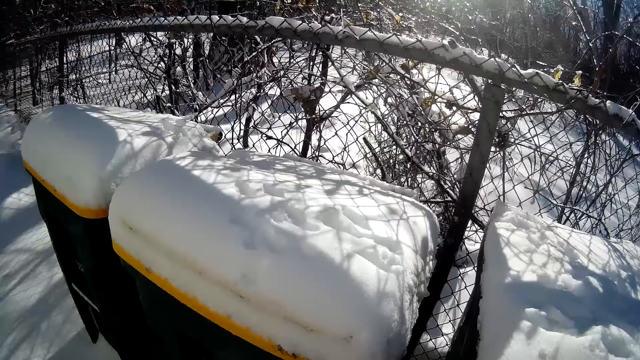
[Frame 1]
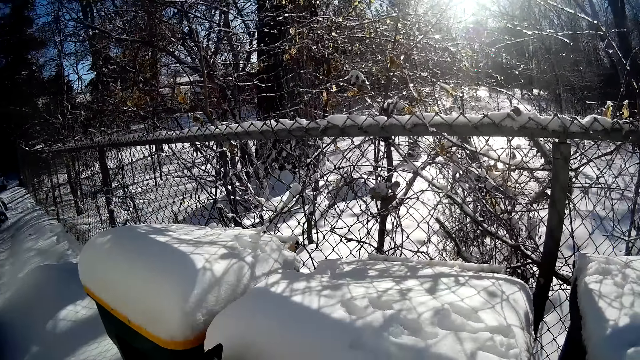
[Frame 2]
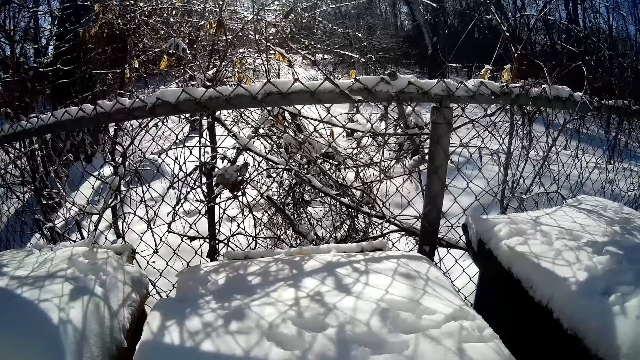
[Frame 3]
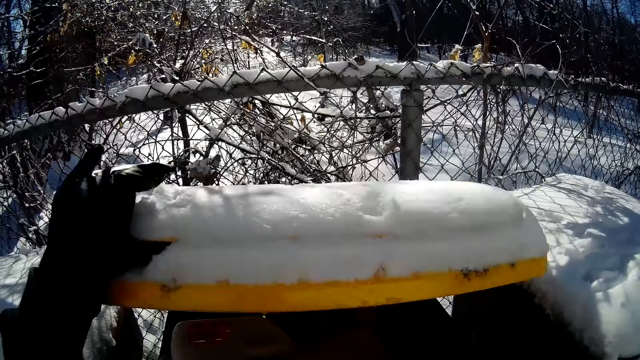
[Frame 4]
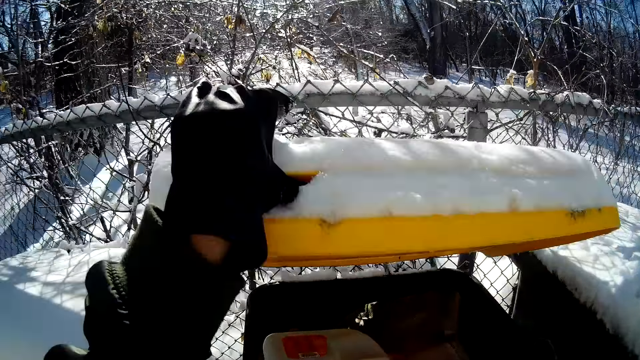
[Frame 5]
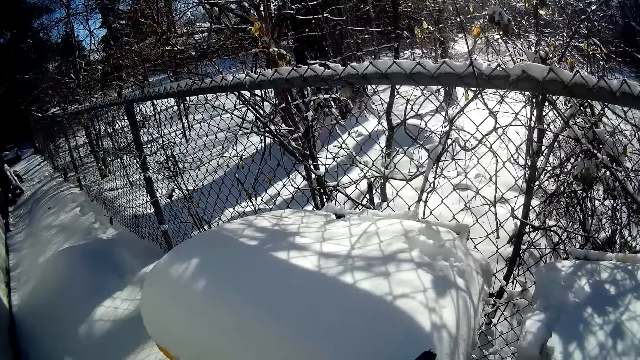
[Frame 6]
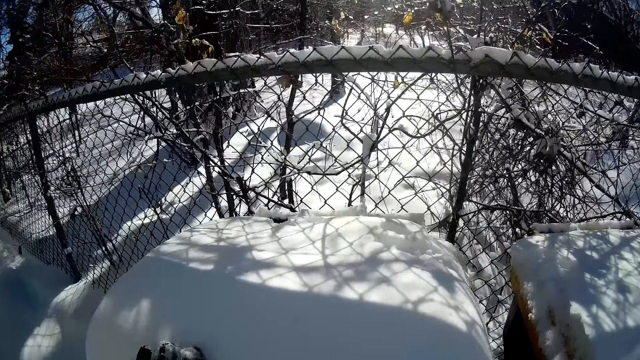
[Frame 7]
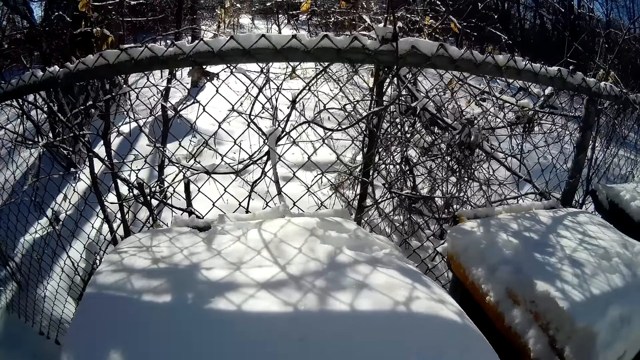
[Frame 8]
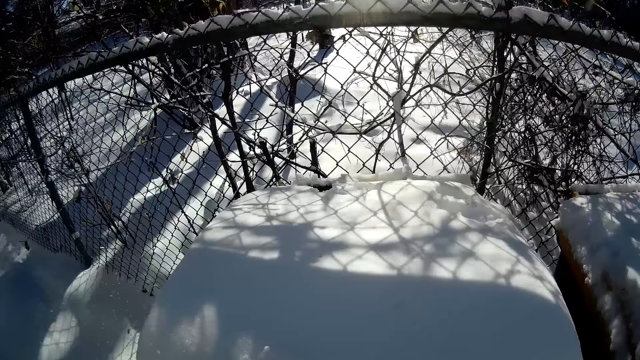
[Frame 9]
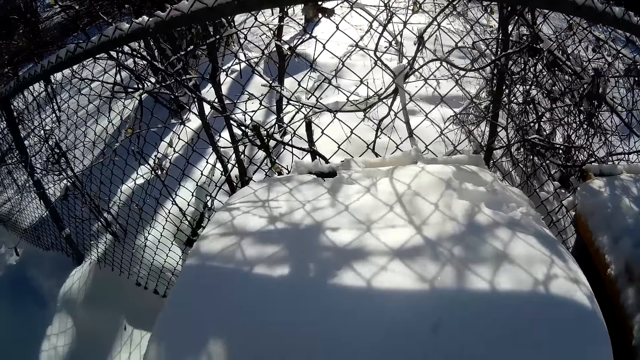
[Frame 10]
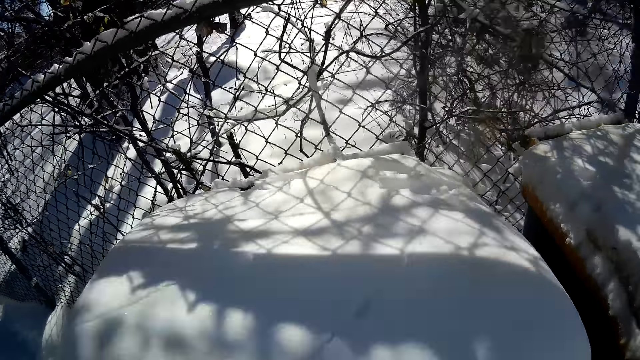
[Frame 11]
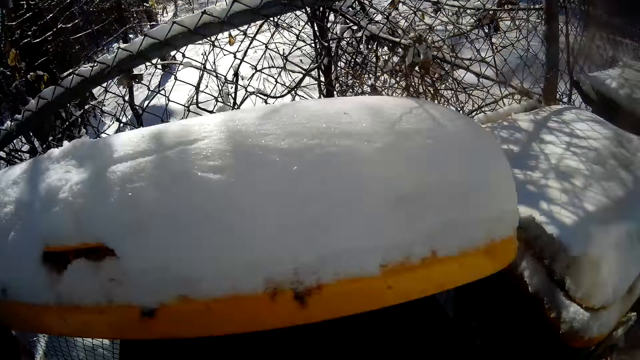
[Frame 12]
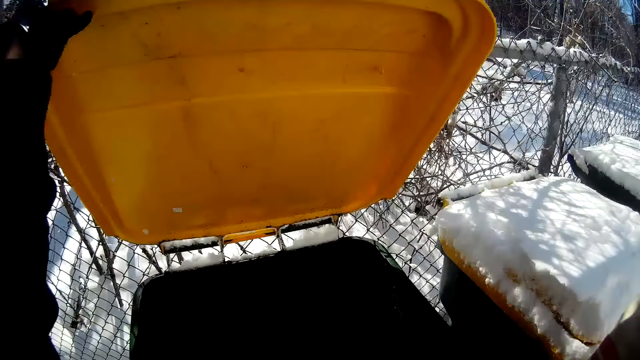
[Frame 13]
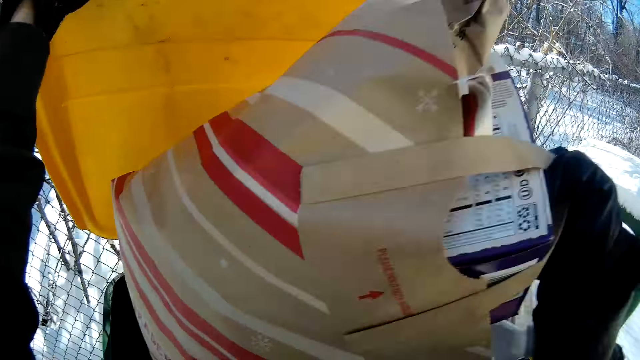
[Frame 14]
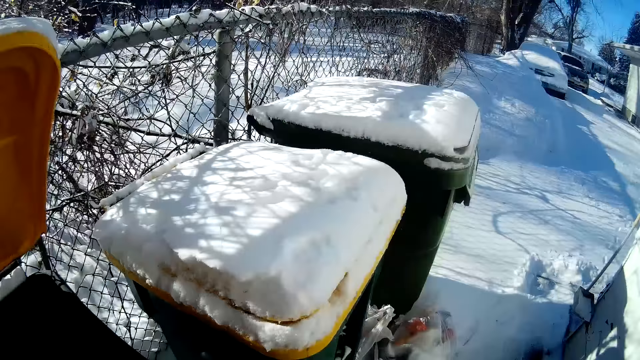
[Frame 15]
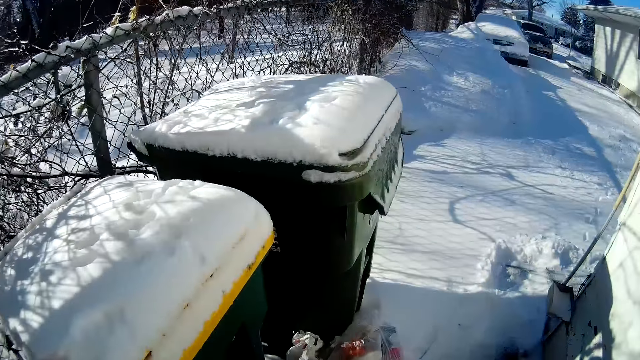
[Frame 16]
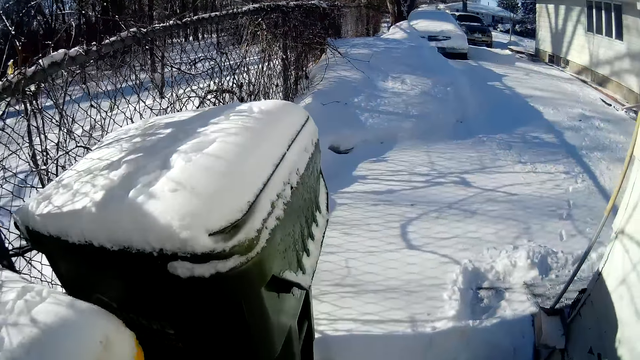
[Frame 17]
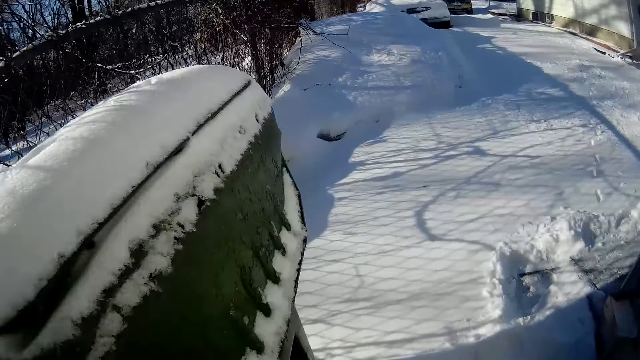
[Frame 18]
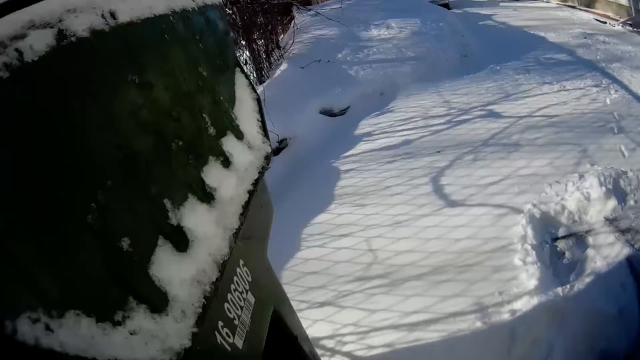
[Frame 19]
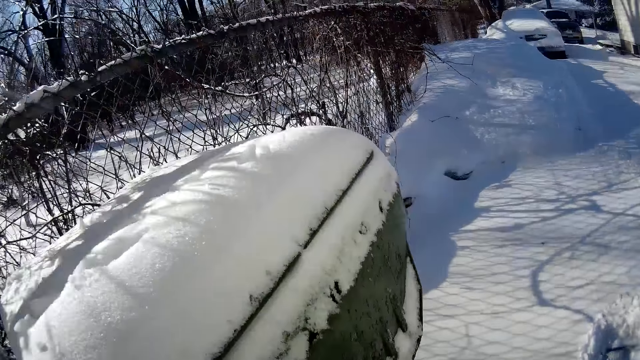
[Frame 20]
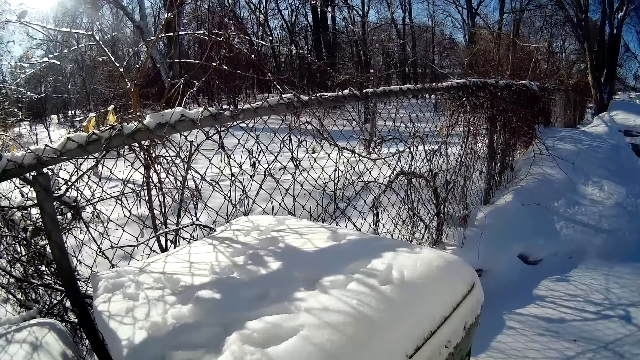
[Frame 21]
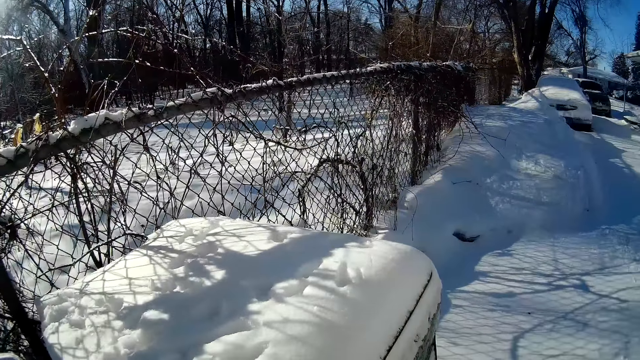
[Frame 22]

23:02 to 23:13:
The camera wearer opens the waste bin with his left hand. He closes the waste bin with his left hand. He touches the waste bin with his left hand. He opens the waste bin with his left hand. He disposes a bag of waste in the waste bin with his right hand. He walks around.

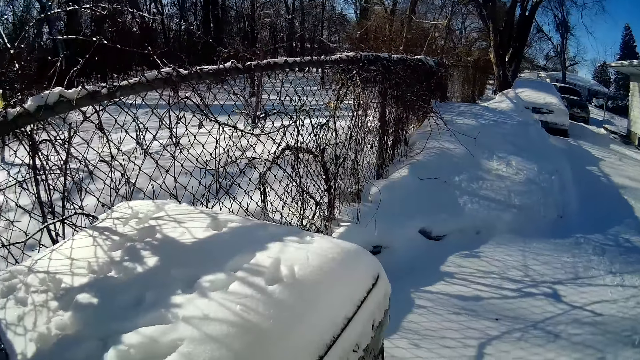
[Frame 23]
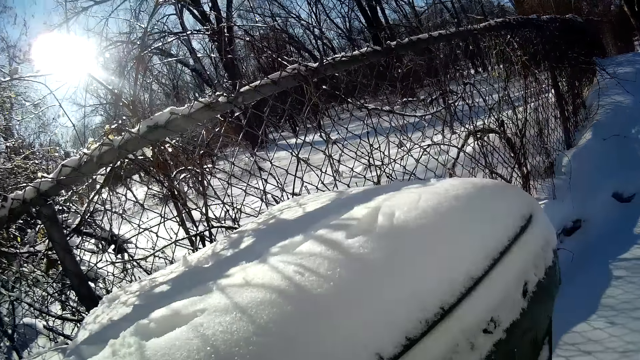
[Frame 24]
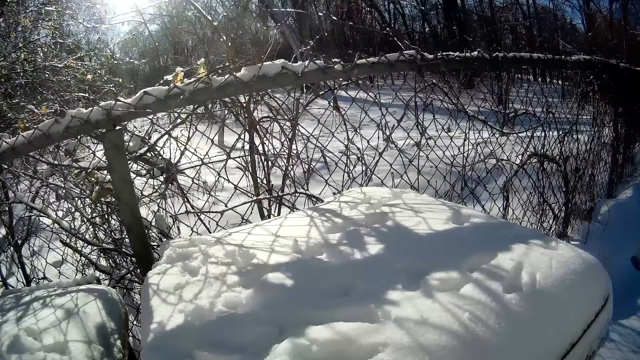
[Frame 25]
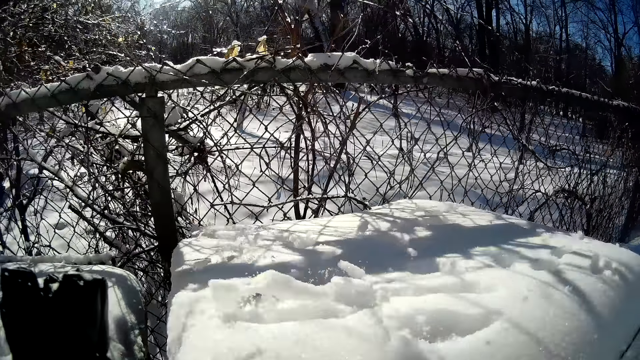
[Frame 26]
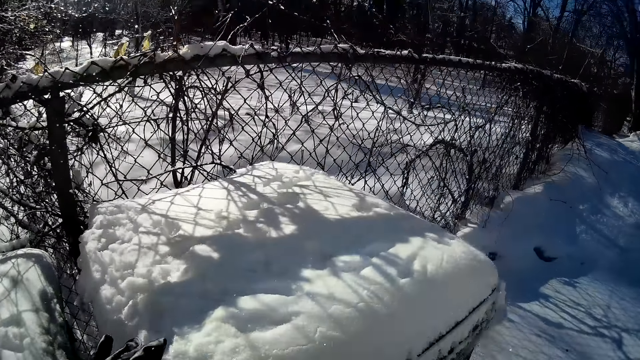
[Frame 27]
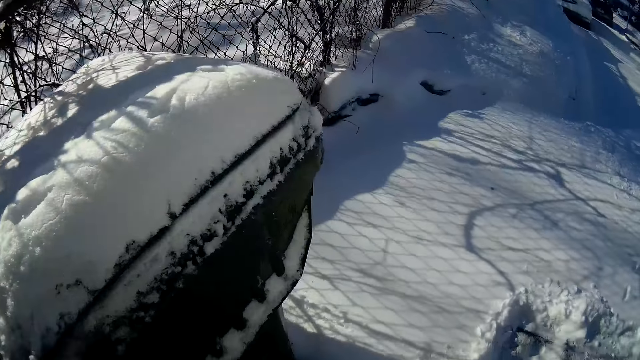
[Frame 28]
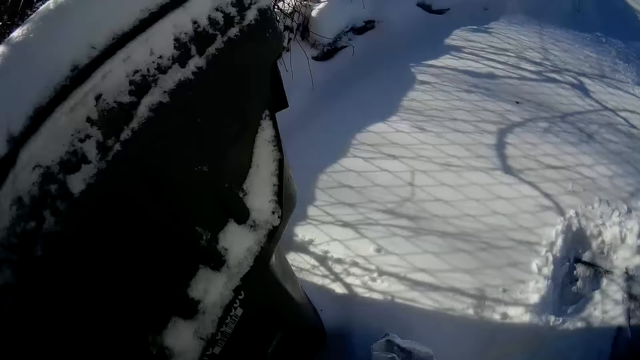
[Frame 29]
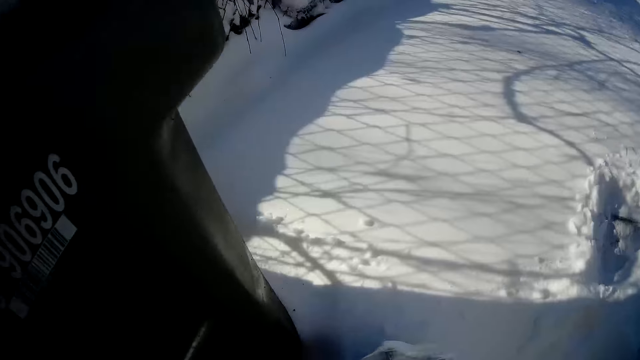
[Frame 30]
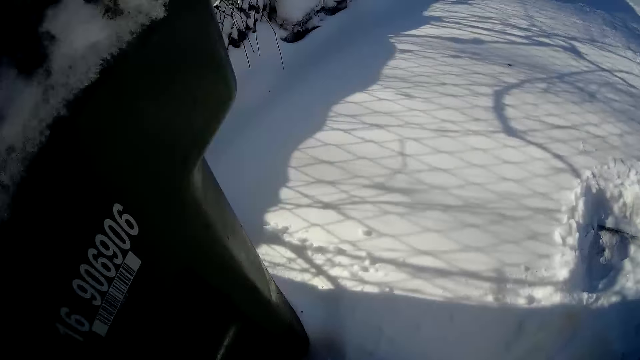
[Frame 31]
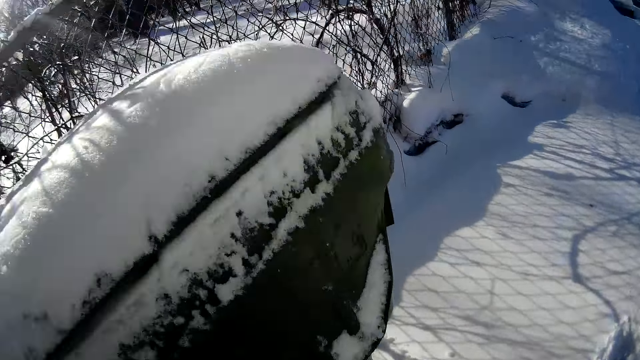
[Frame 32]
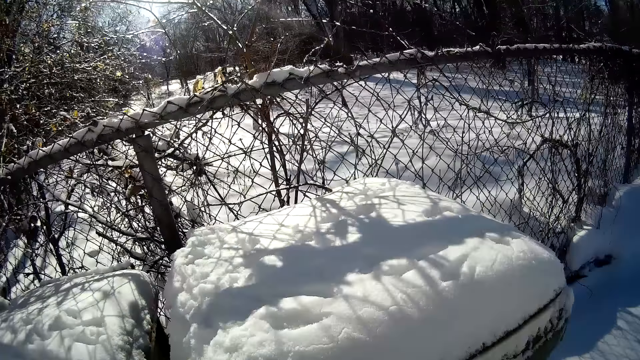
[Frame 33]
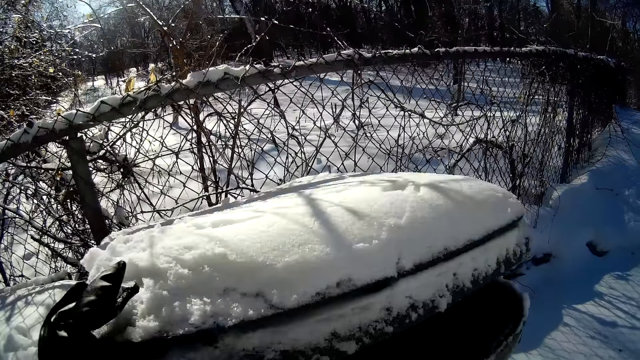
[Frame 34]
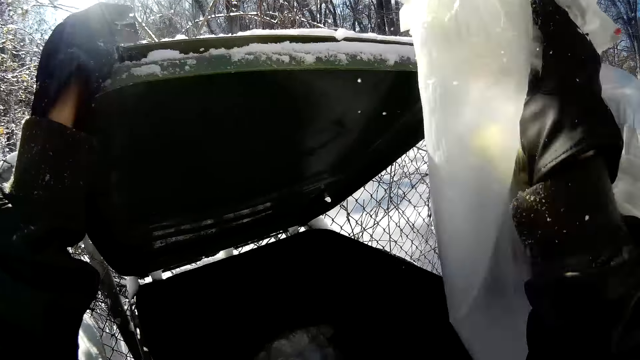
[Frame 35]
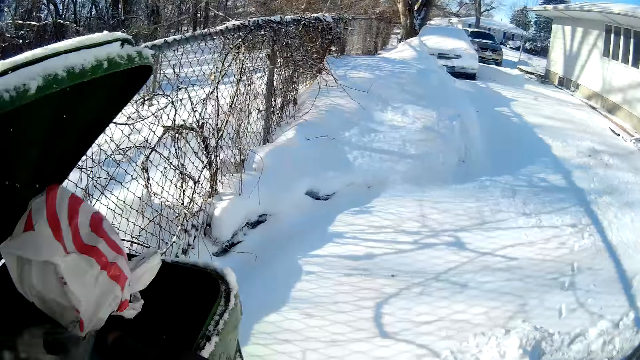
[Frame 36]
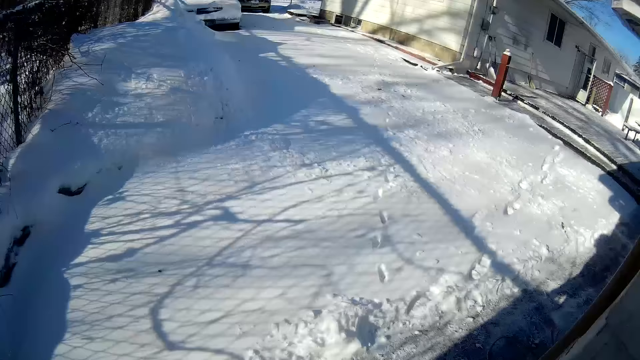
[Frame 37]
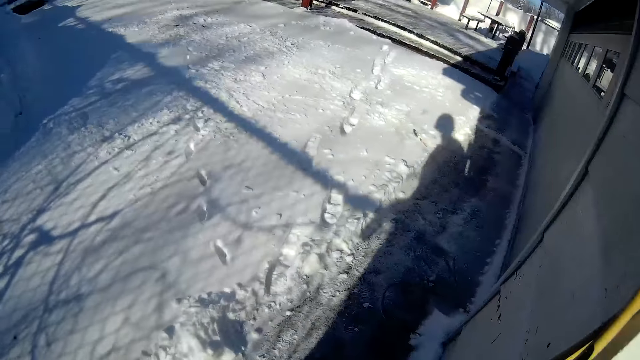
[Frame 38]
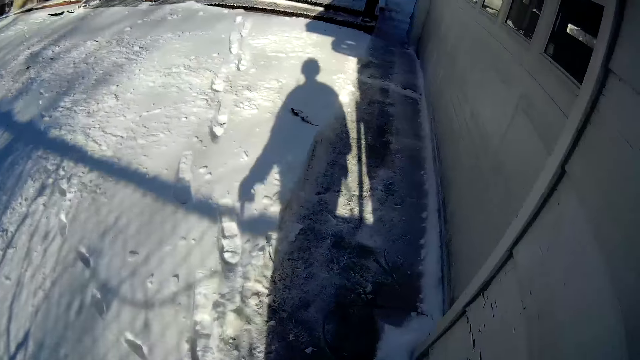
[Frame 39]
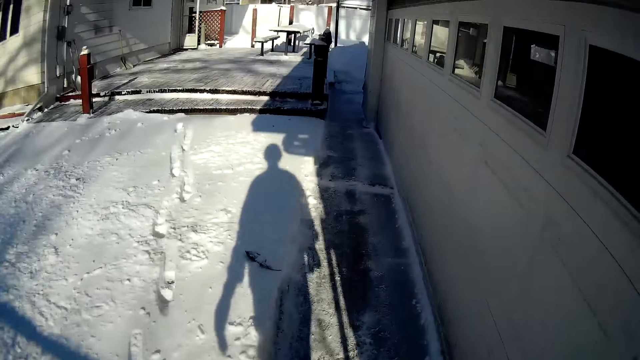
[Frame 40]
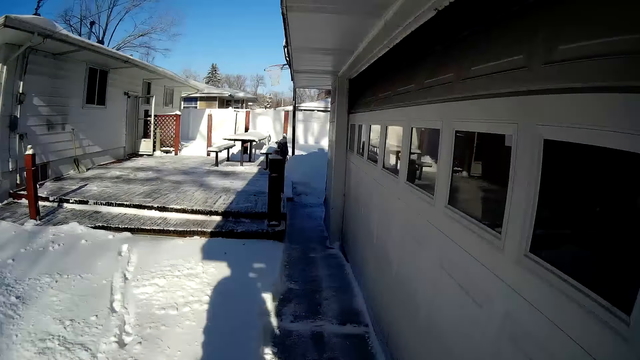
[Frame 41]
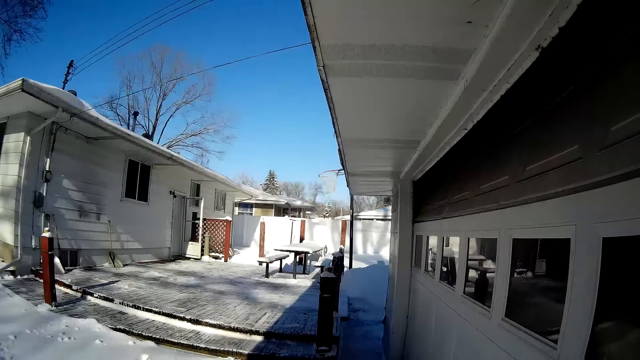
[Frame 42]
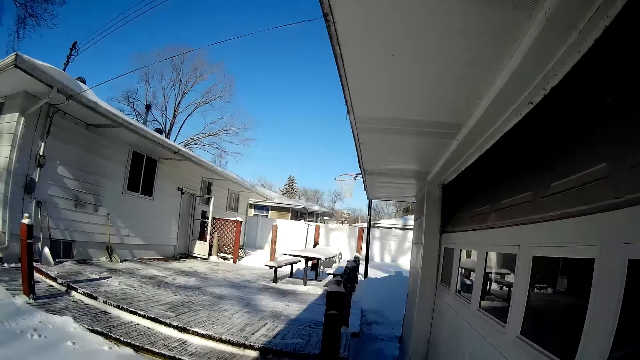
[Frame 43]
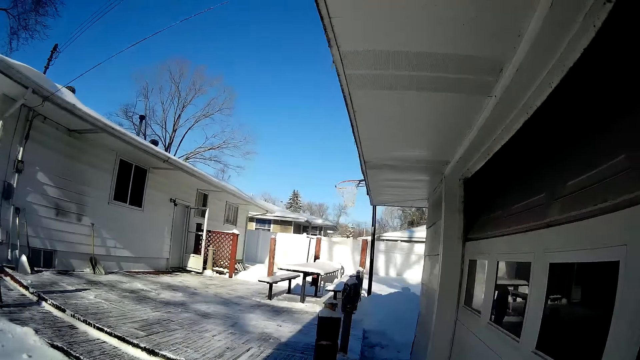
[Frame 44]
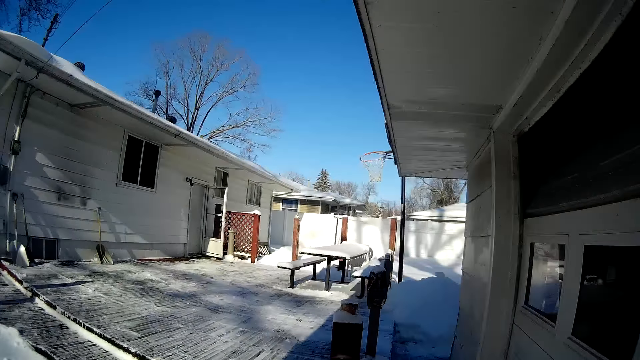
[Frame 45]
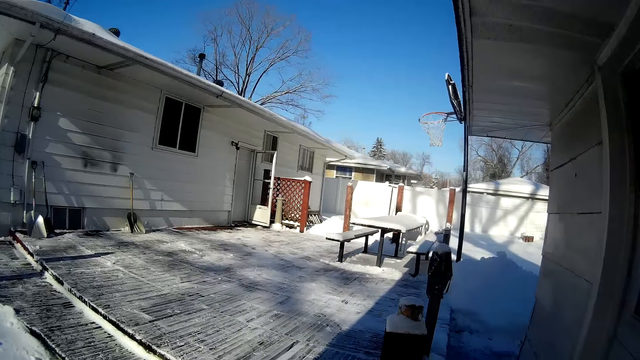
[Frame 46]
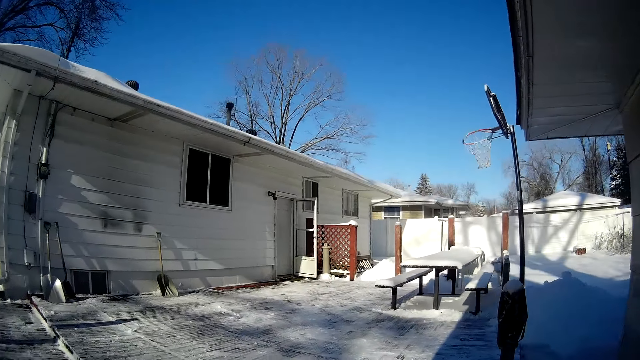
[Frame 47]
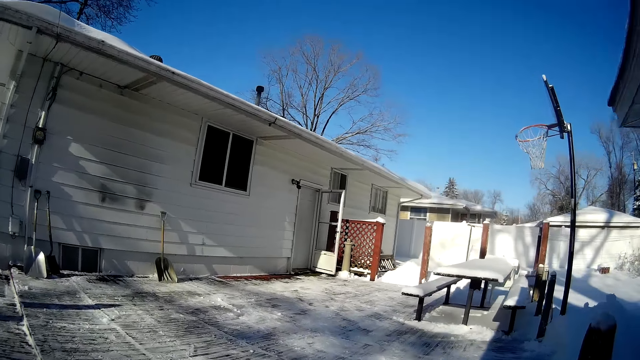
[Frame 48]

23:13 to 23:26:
The camera wearer unsuccessfully opens a waste bin with both his hands. He picks up the plastic bag with waste from the floor with his right hand. He opens the waste bin with his left hand. He looks around. He disposes the plastic bag with waste with his right hand into the waste bin. He walks to the front of the door.
